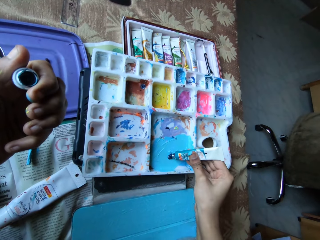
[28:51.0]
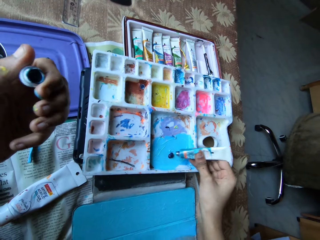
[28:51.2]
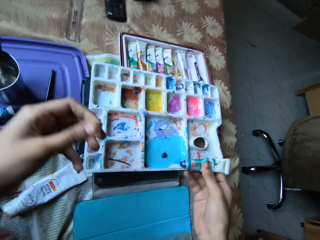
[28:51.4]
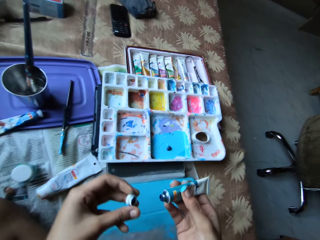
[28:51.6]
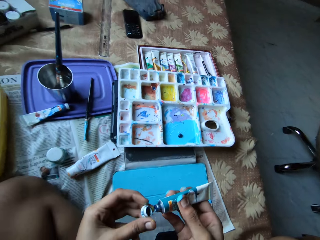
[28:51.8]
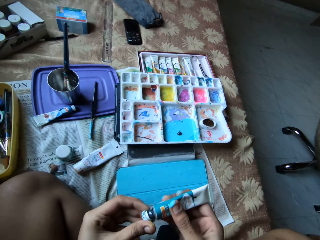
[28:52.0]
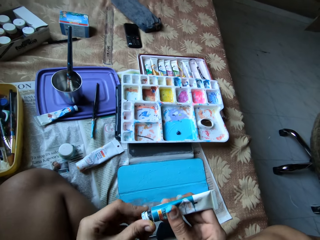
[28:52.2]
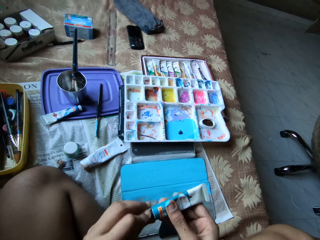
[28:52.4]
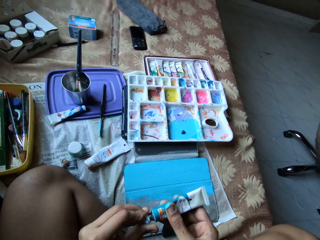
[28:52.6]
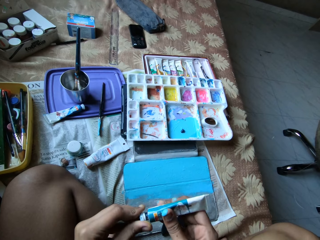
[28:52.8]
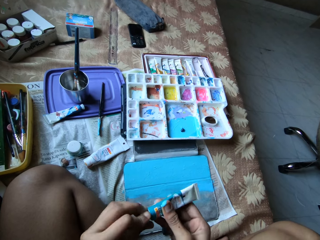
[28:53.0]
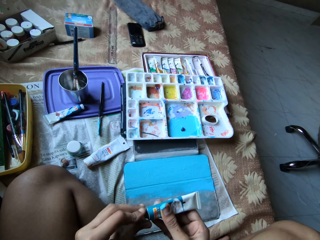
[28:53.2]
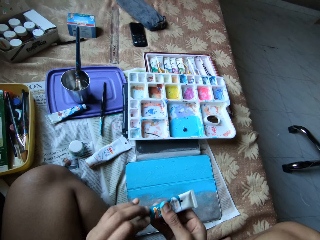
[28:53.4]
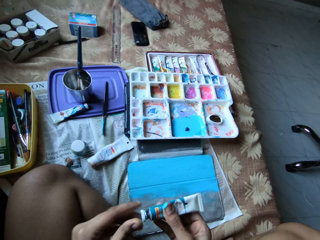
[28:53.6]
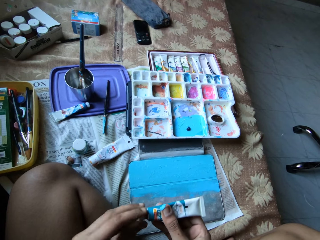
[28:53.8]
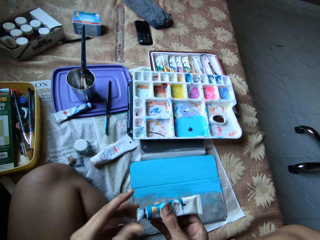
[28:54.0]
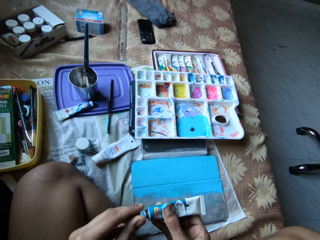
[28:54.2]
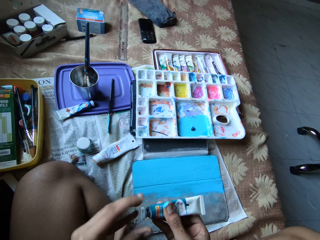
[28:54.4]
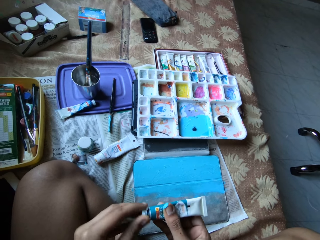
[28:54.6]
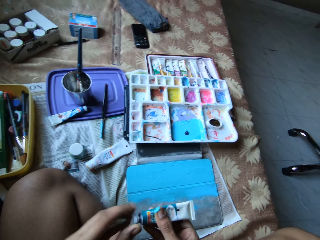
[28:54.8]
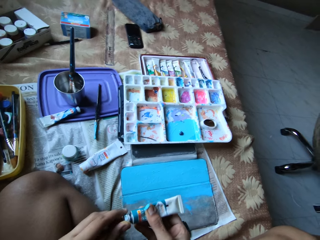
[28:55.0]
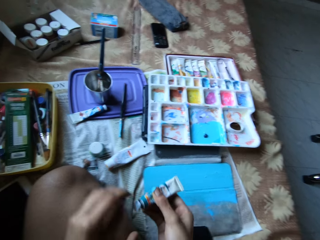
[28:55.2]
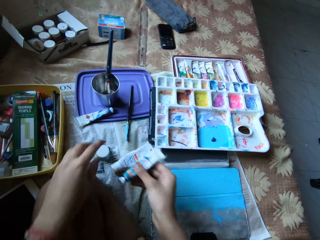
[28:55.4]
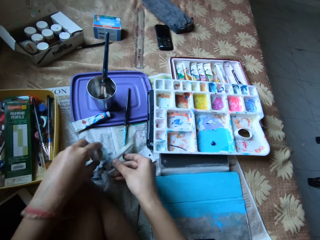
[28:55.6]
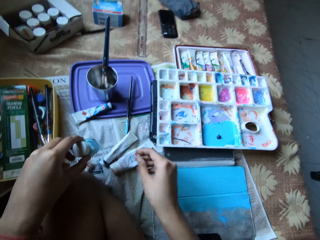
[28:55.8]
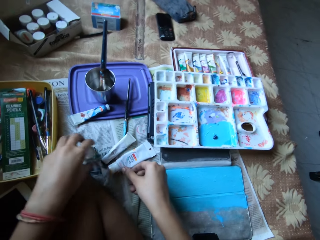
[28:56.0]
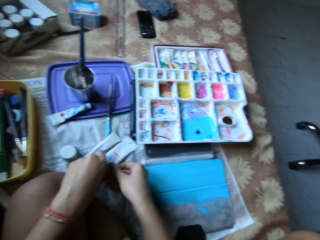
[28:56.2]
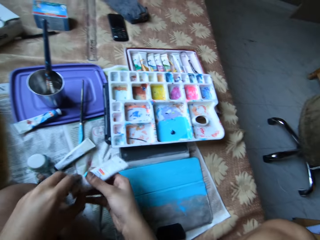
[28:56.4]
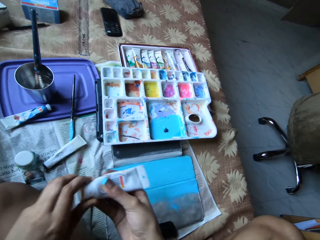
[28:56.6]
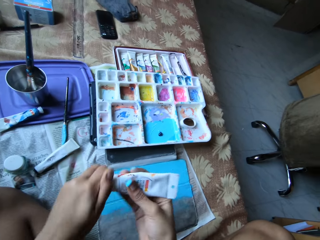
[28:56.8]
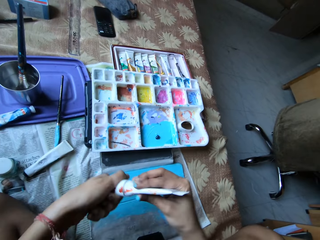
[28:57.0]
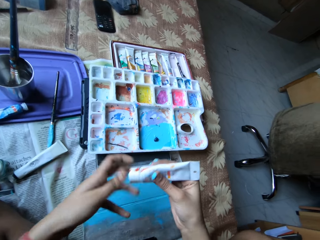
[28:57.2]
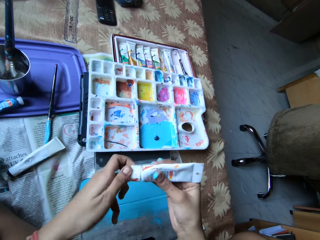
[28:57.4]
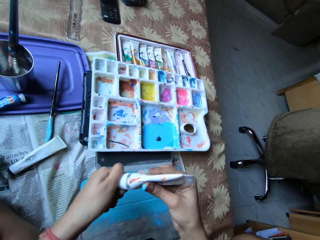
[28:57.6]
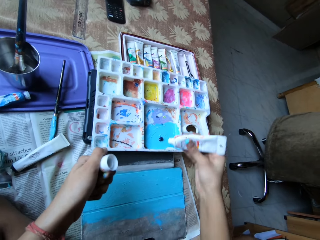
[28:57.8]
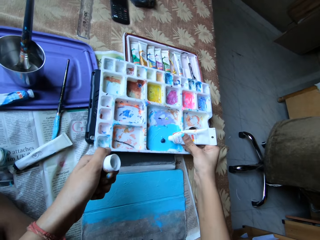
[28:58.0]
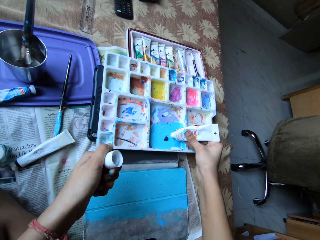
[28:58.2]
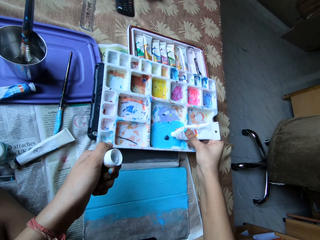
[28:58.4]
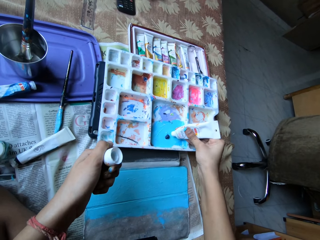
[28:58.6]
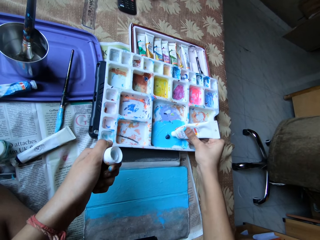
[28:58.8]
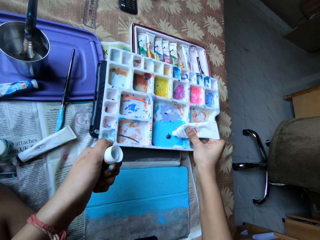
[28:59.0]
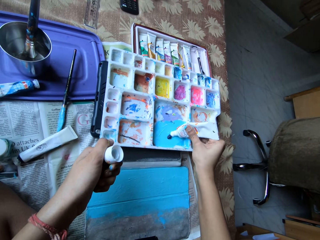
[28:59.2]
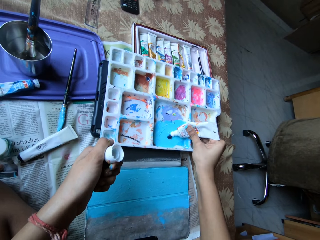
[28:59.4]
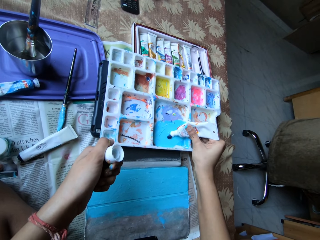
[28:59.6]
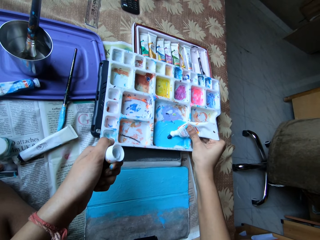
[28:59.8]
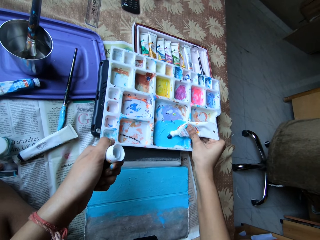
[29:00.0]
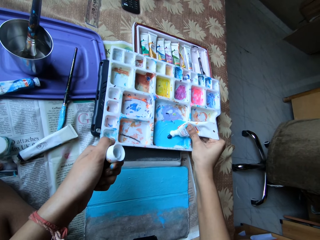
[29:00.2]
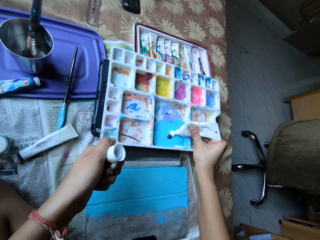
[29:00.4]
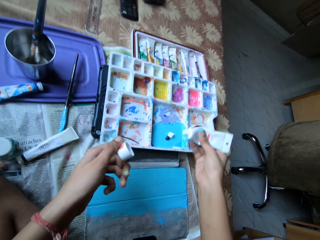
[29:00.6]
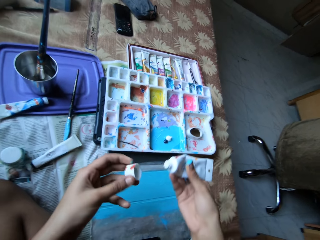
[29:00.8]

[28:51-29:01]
The camera wearer closes the paint tube in her right hand with her left hand. She drops the paint tube in her right hand on the bed. She moves the paint container from the bed with her left hand. She picks up the paint tube from the bed with her right hand. She removes the cover of the paint tube in her right hand with her left hand. She squeezes out paint from the paint tube in her right hand on the paint palette.

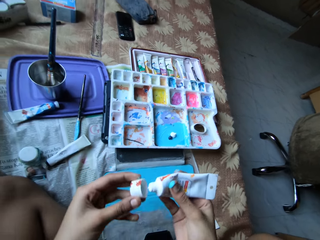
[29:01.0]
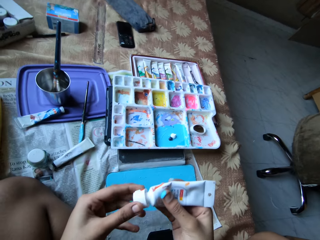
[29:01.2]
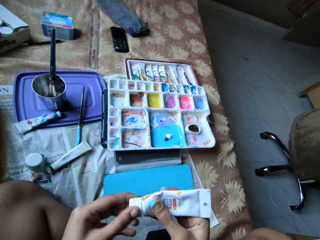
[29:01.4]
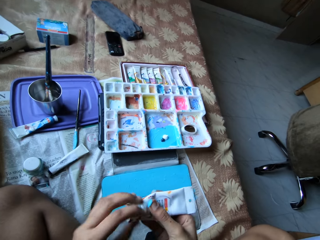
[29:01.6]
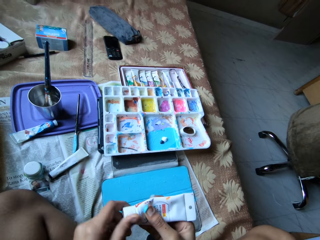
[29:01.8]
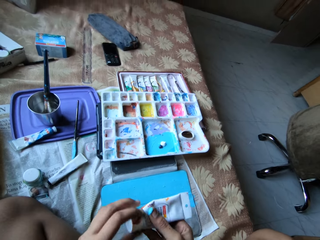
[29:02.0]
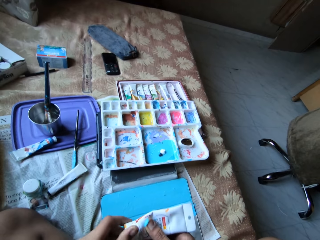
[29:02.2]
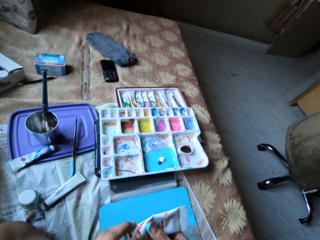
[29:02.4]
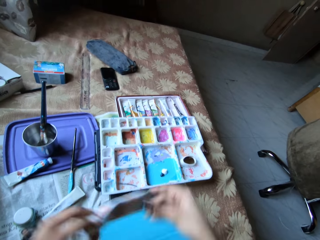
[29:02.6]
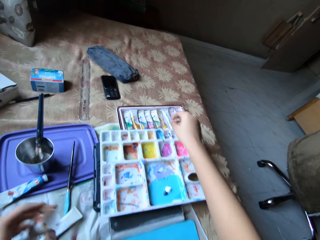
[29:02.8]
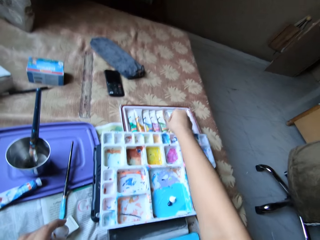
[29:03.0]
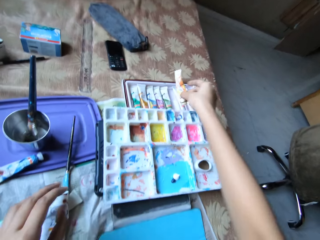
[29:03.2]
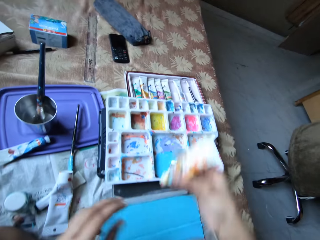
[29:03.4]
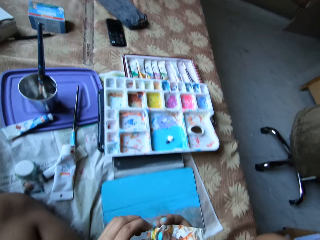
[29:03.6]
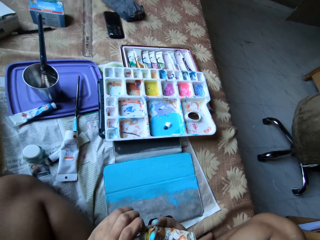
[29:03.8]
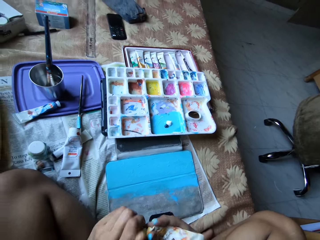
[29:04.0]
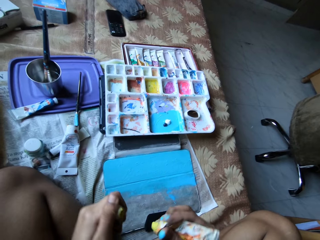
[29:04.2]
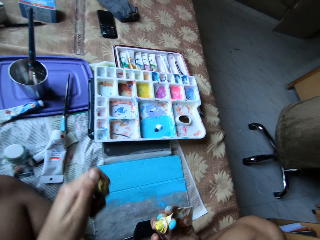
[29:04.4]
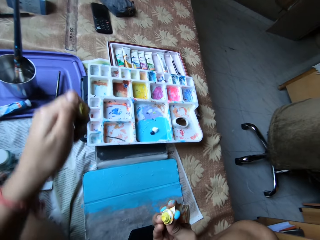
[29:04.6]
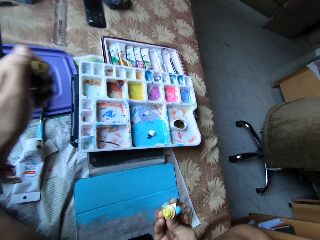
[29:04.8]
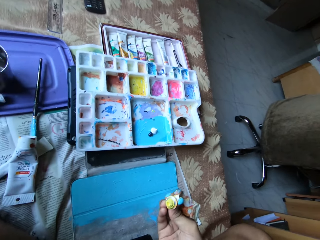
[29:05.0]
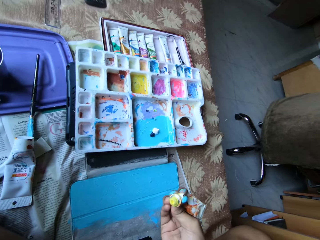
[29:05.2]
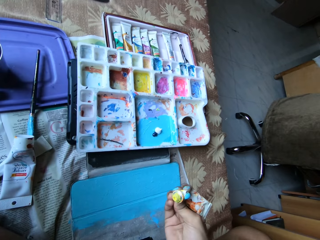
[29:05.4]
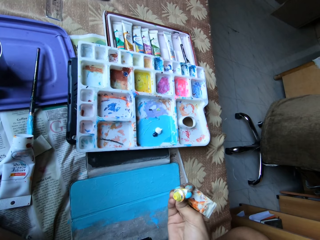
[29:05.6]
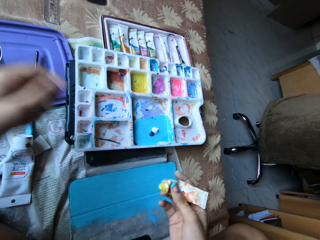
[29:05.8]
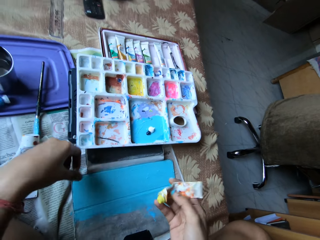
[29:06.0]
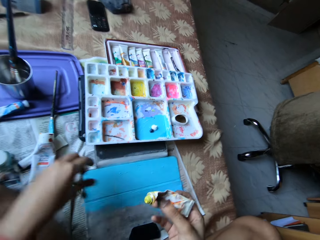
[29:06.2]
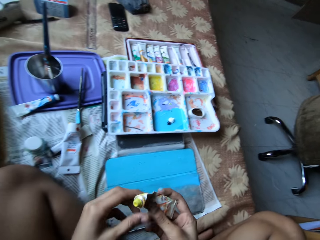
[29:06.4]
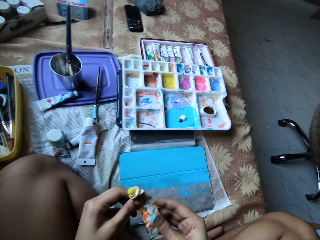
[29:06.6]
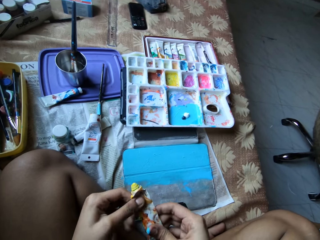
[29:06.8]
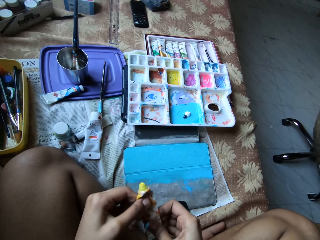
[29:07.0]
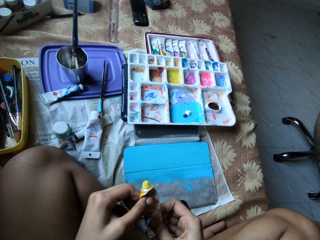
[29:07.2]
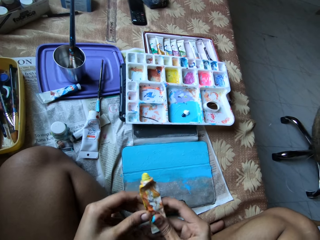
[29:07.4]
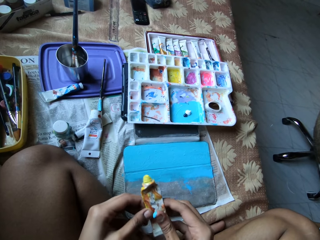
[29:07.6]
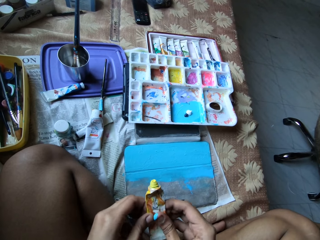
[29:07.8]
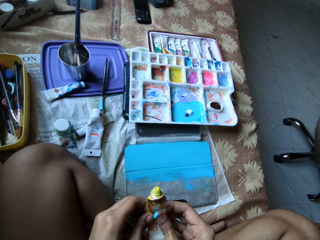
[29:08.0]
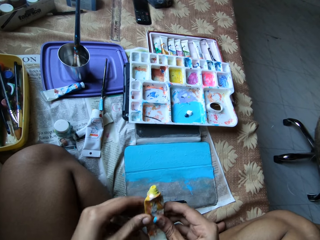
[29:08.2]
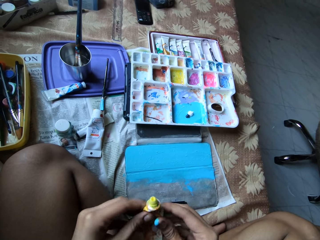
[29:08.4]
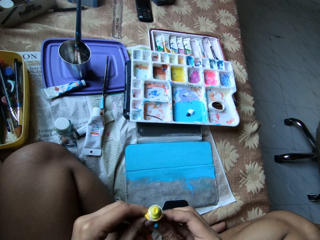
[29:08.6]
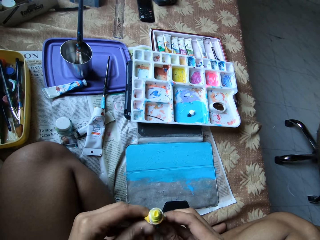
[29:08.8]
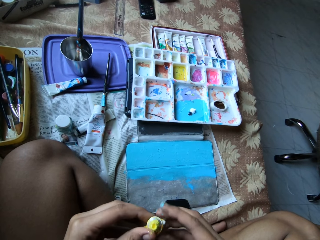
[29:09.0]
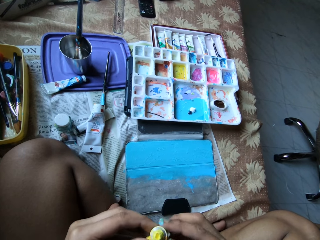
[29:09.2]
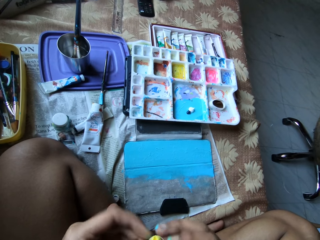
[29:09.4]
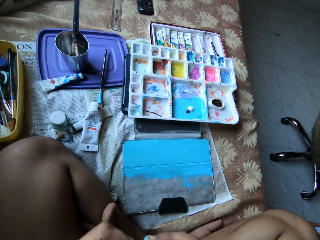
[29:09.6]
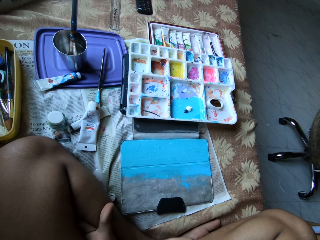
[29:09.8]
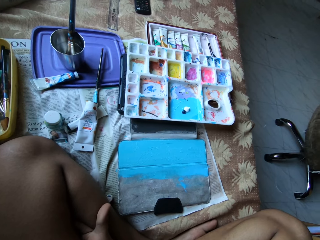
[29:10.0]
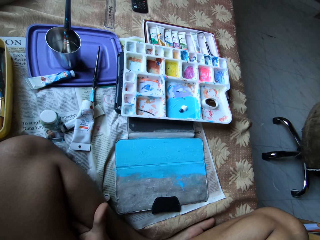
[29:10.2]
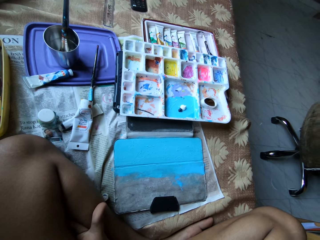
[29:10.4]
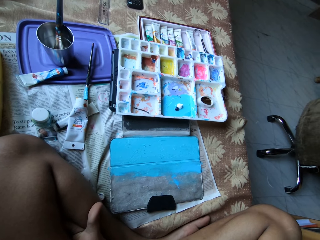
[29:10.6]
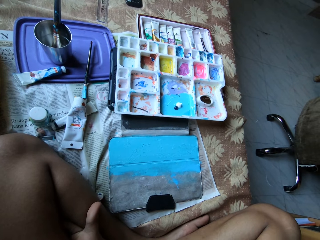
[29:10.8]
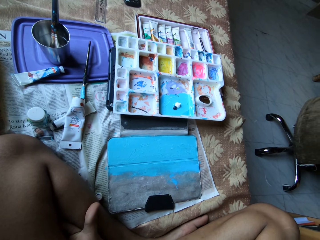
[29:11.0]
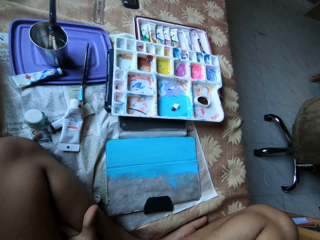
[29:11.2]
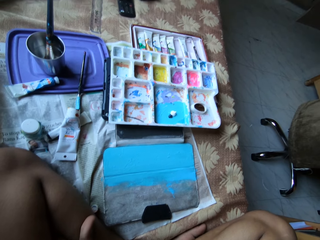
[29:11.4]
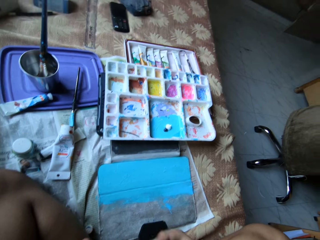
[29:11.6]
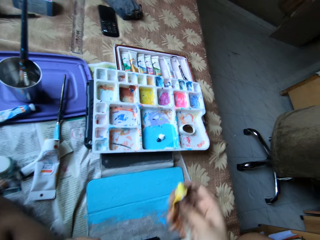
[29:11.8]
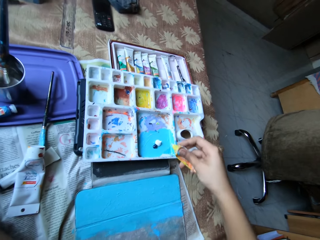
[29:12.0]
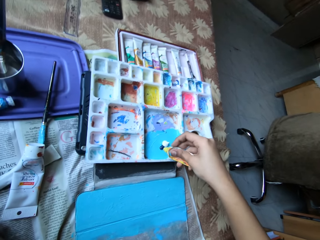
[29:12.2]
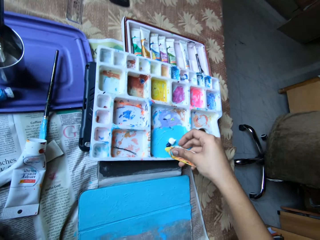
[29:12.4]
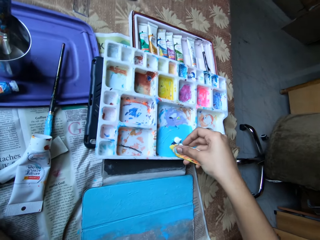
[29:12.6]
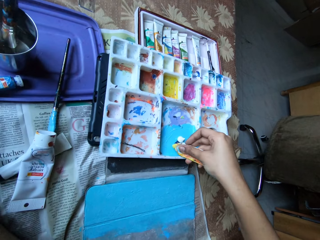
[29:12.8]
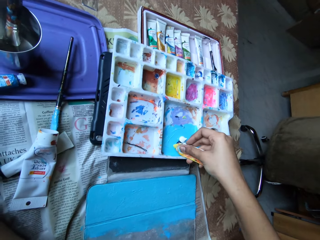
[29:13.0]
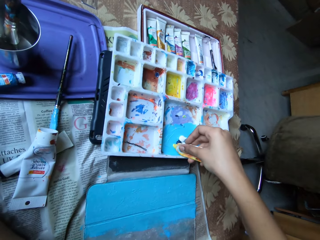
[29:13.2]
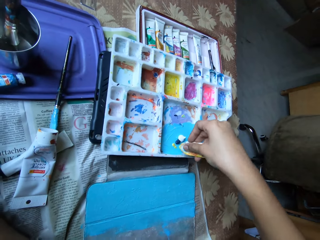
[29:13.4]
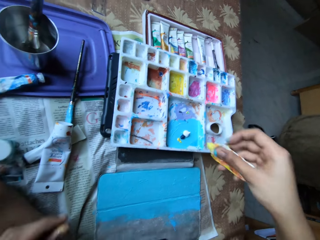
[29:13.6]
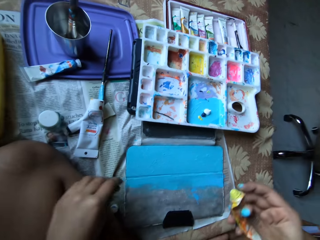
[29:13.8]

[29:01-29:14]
The camera wearer closes the paint tube in her right hand with the cover in her left hand. She holds the paint tube in her left hand. She drops the paint tube in her left hand on the bed. She picks up a paint tube from the paint palette on the bed with her right hand. She opens a cover of the paint tube with her left hand. She drops the cover of the paint tube in her left hand on the bed. She squeezes the paint tube with her hands. She squeezes out paint from the paint tube in her right hand on the paint palette.
